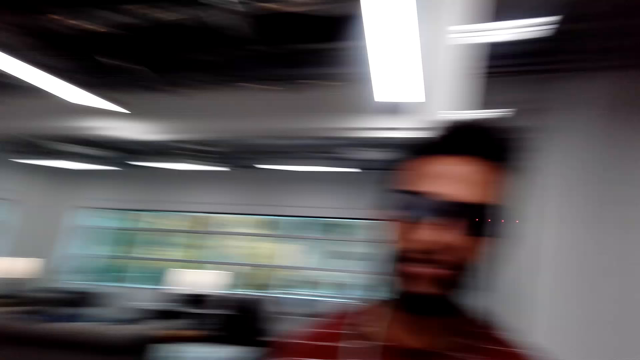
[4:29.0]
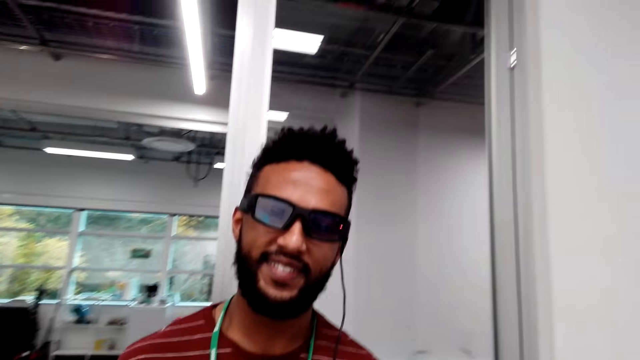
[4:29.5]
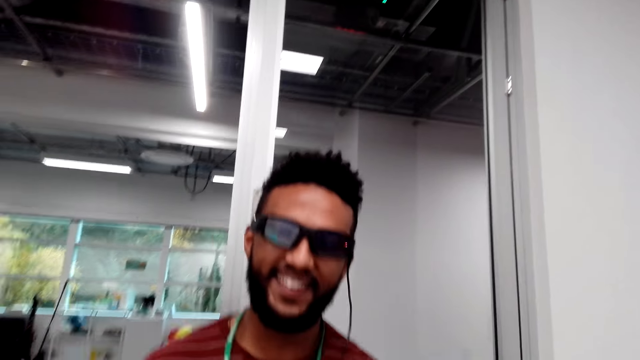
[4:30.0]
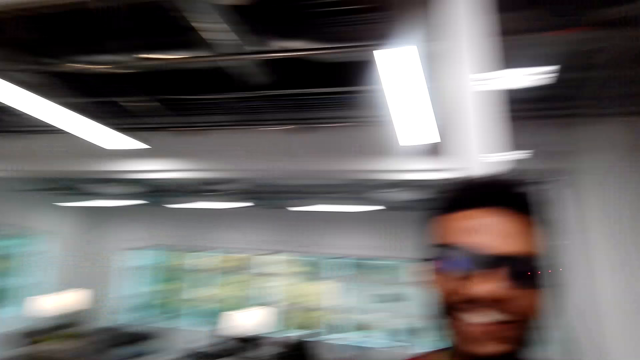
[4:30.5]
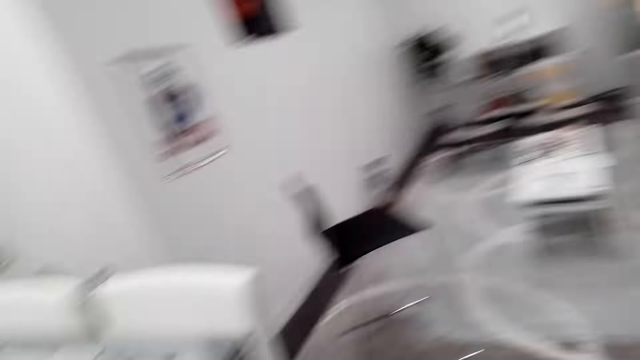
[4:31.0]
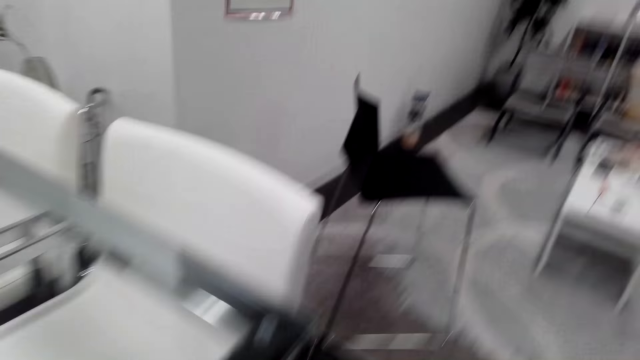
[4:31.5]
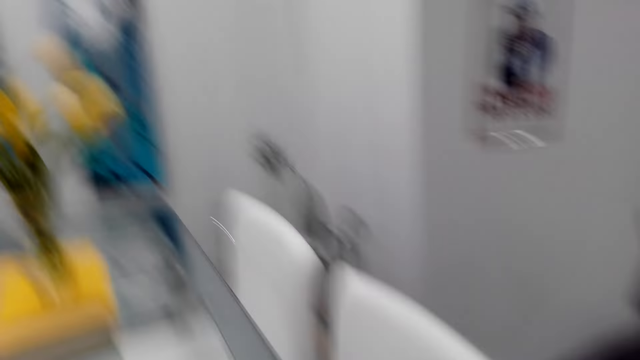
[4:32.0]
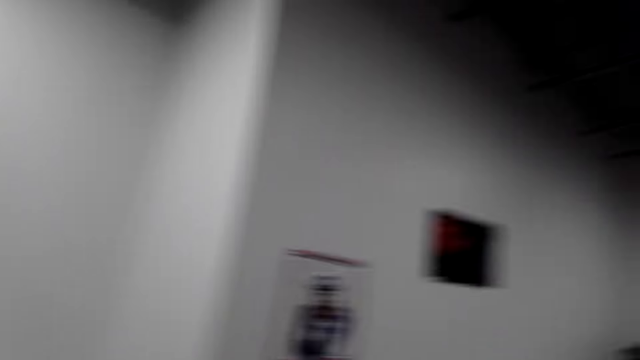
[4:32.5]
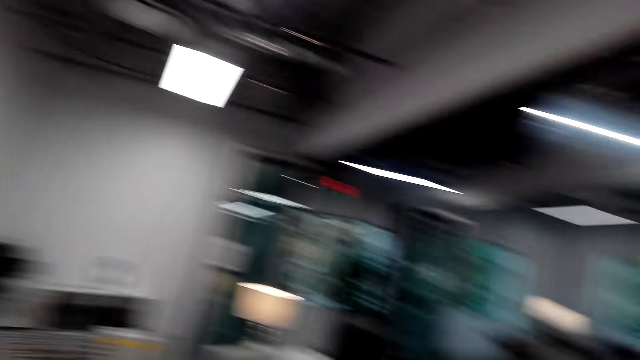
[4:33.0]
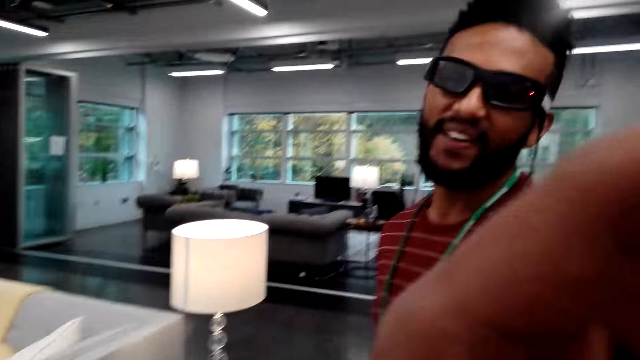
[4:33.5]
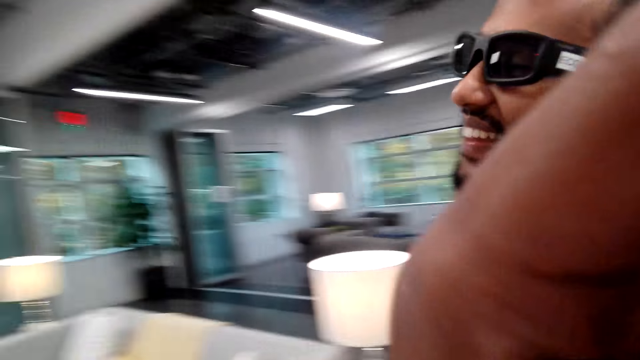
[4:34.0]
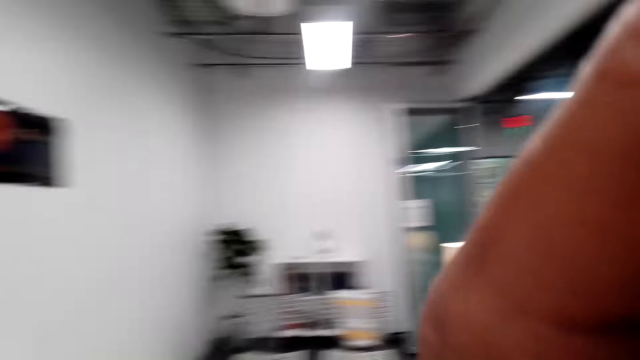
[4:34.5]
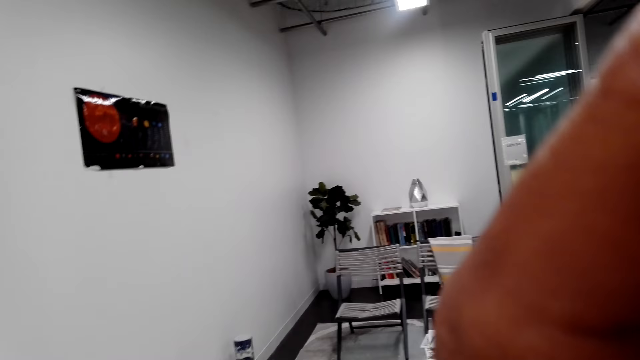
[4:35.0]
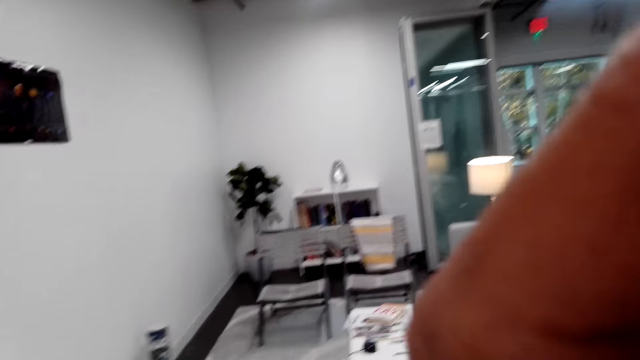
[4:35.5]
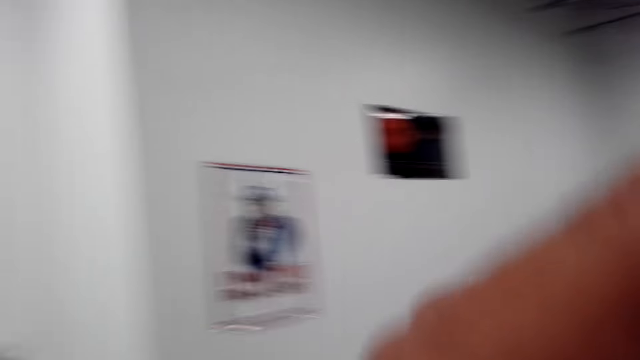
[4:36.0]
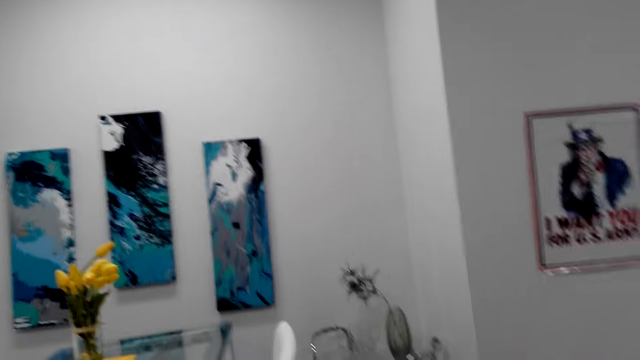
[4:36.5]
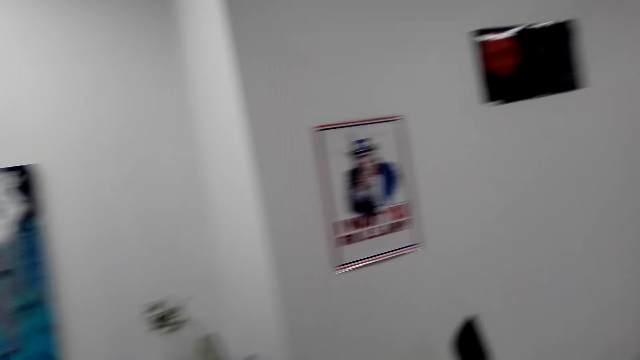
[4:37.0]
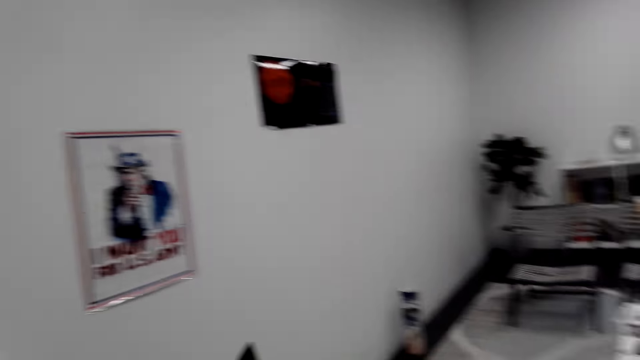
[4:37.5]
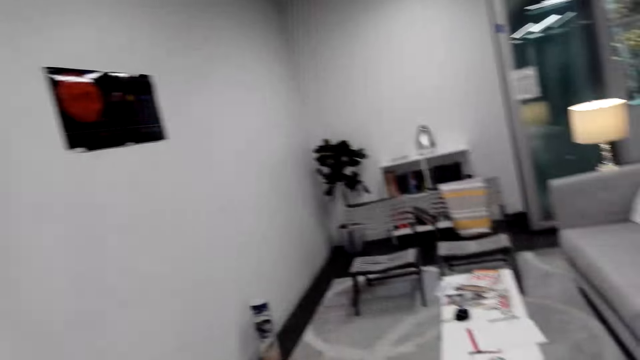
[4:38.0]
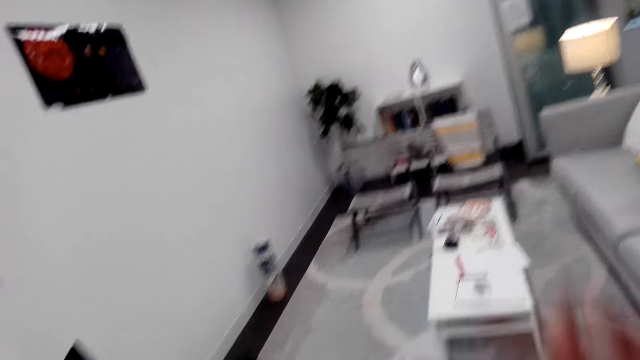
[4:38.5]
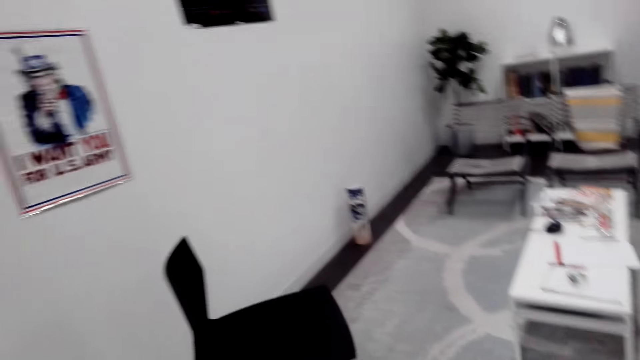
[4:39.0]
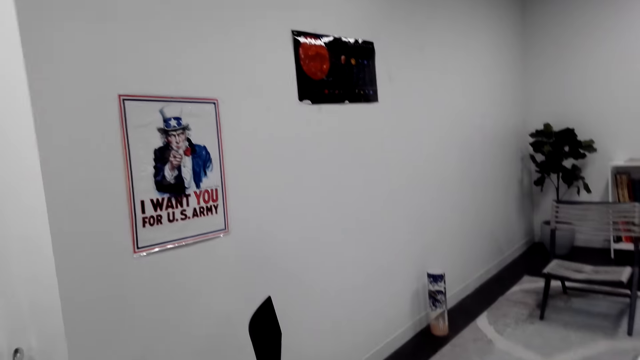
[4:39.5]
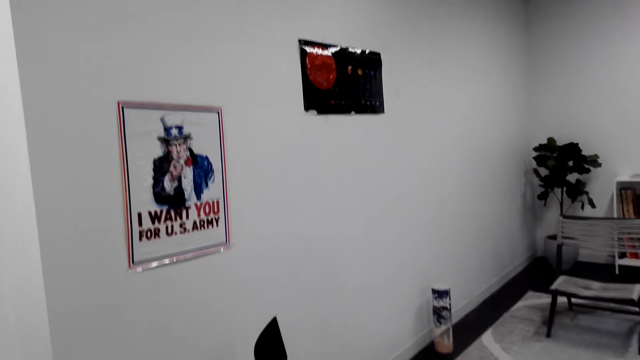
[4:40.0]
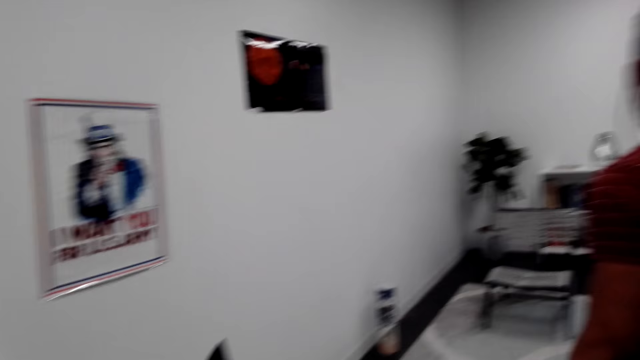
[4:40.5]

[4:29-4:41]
A person touches the camera.

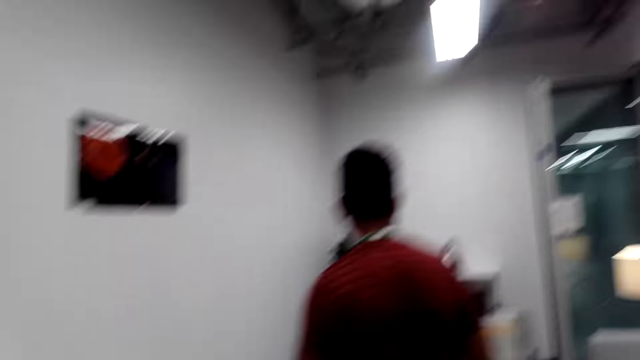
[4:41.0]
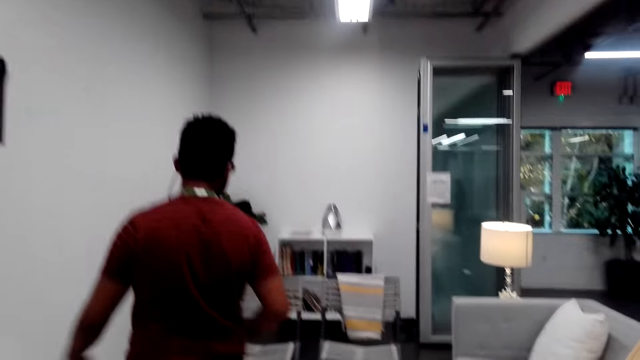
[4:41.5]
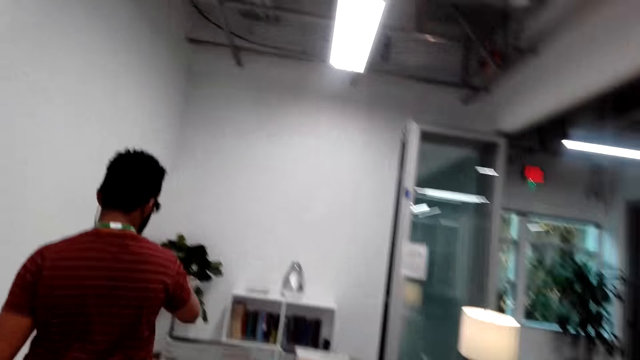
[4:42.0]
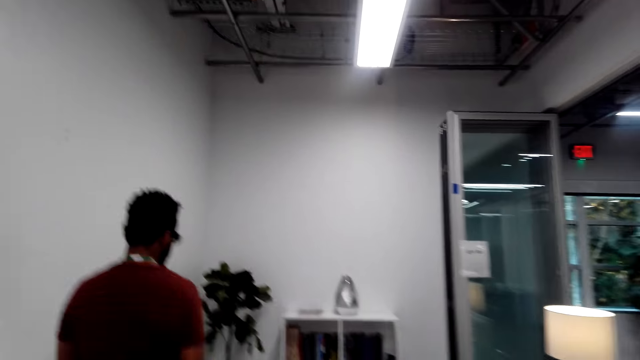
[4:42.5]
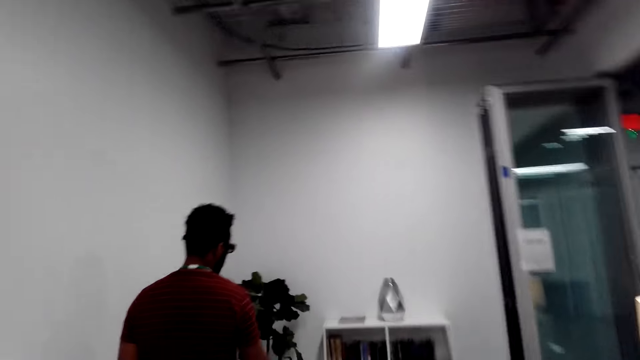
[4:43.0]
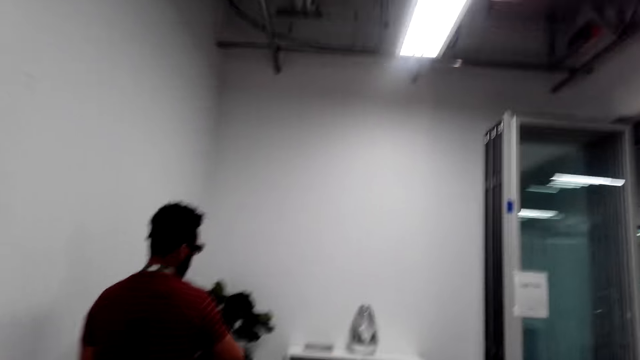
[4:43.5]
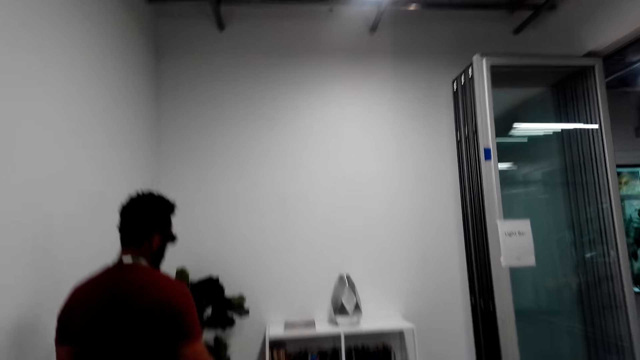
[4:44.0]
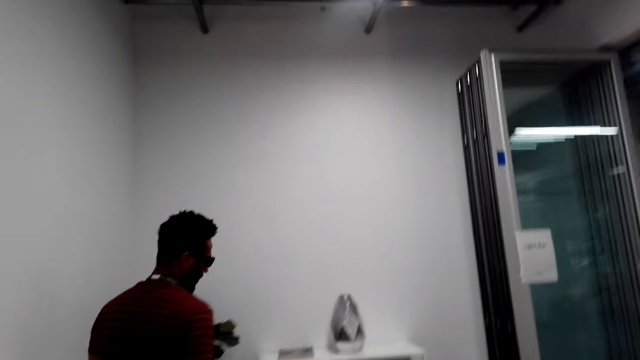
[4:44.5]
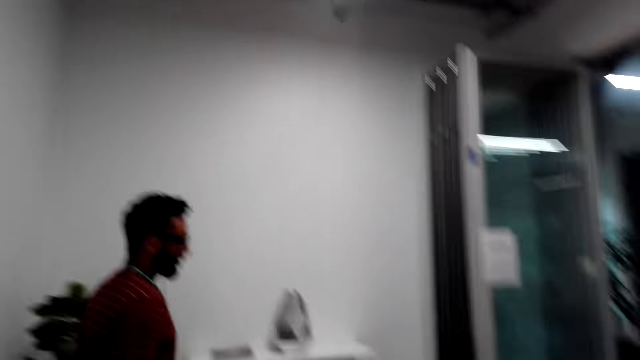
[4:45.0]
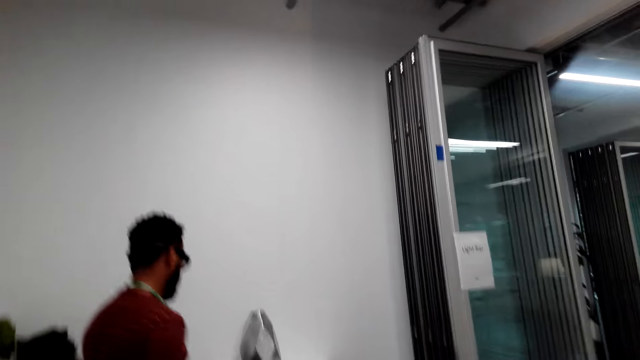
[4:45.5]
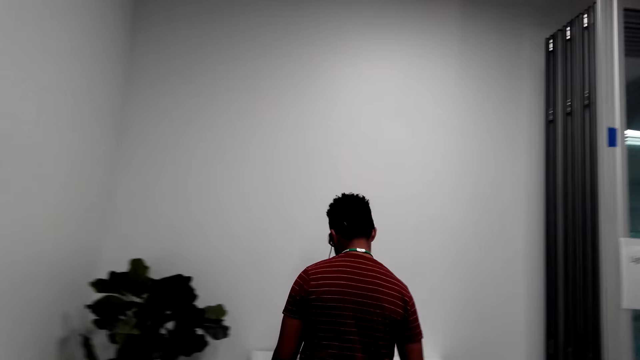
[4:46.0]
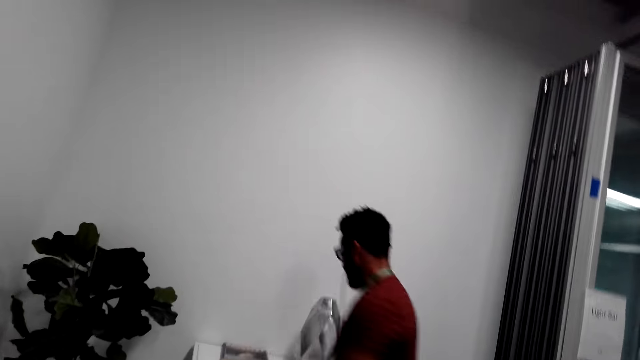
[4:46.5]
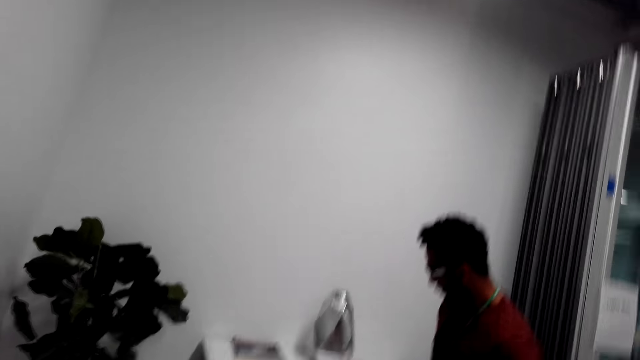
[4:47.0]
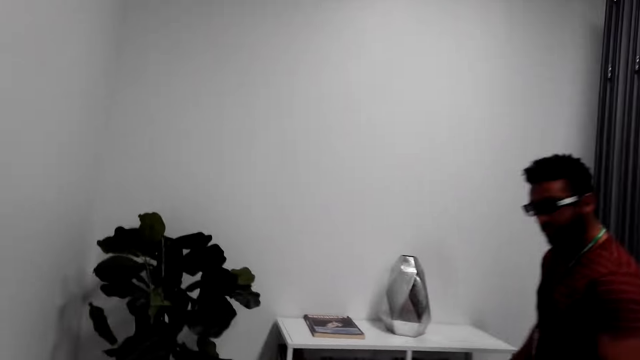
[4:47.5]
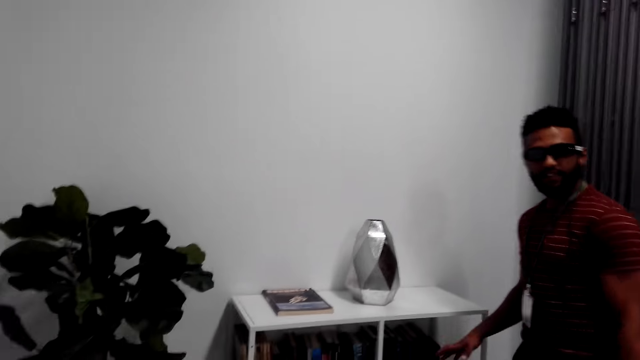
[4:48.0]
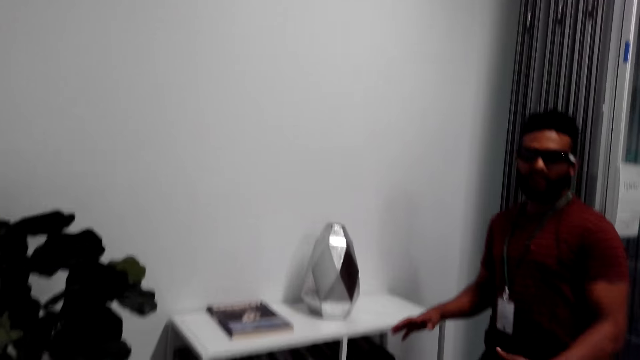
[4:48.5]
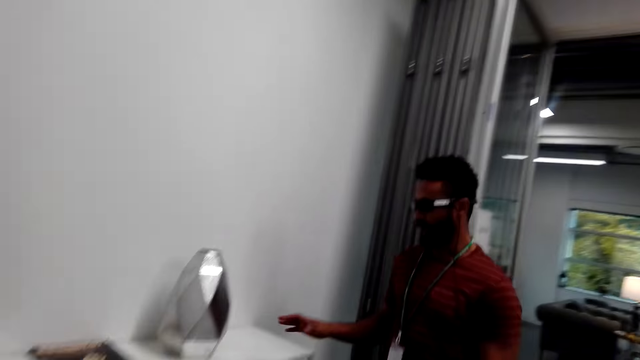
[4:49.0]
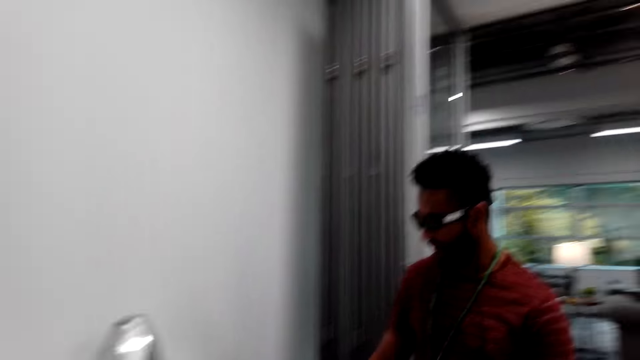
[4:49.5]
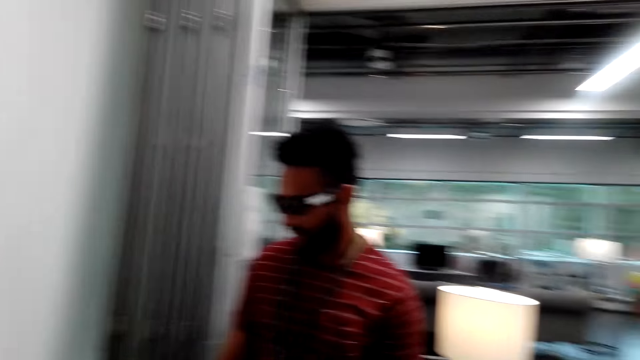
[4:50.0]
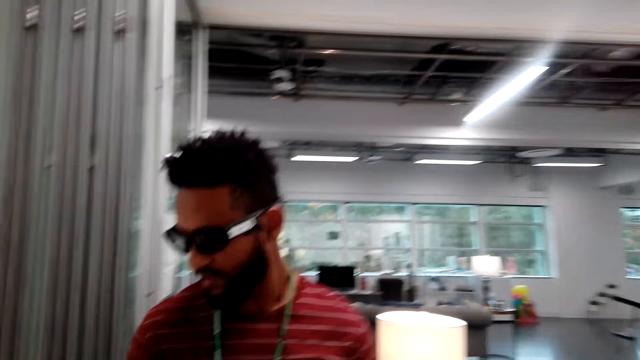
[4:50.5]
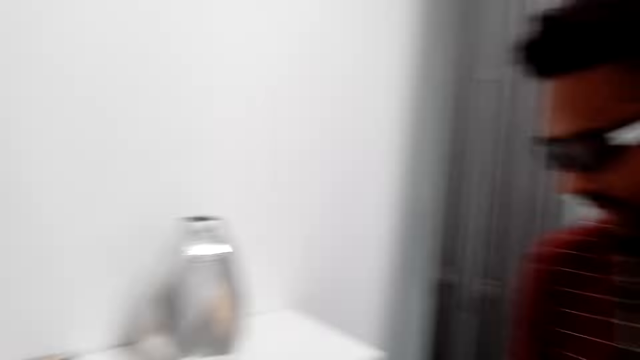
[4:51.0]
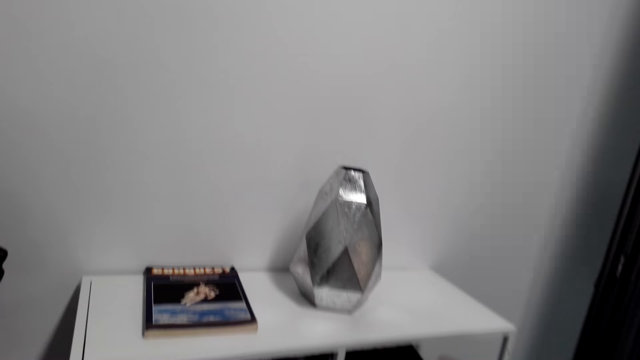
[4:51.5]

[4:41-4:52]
A person walks around pointing at something.
